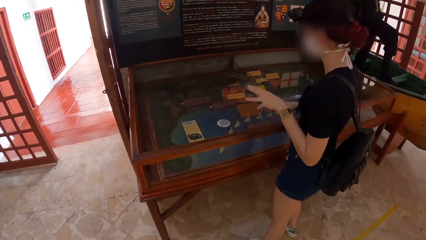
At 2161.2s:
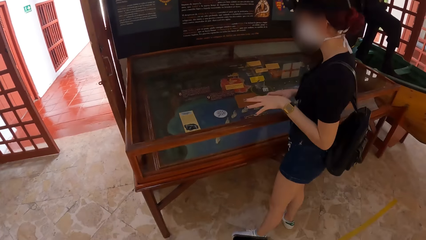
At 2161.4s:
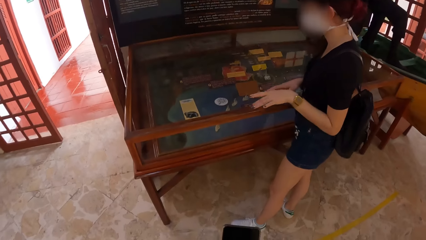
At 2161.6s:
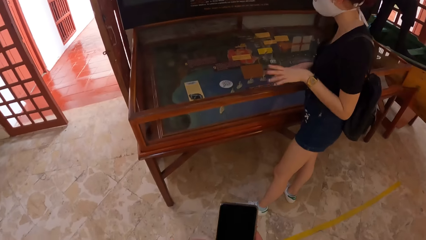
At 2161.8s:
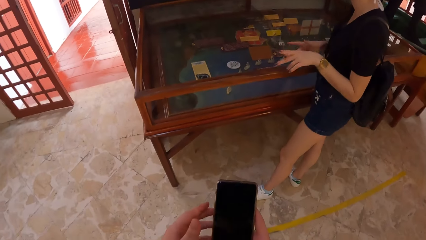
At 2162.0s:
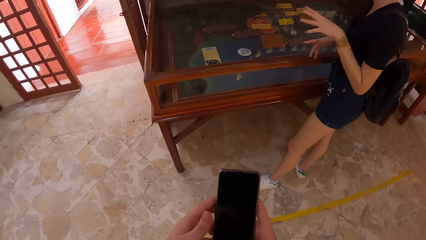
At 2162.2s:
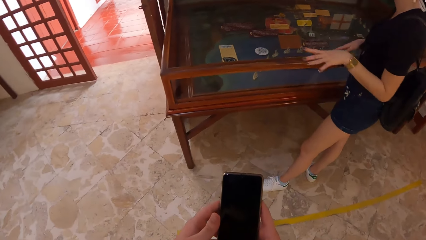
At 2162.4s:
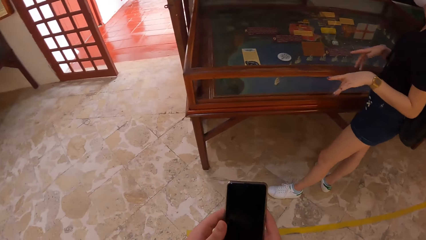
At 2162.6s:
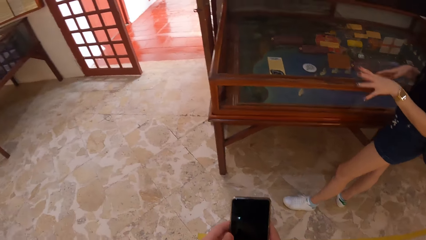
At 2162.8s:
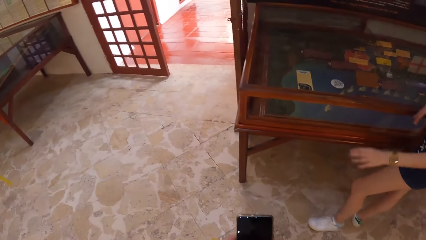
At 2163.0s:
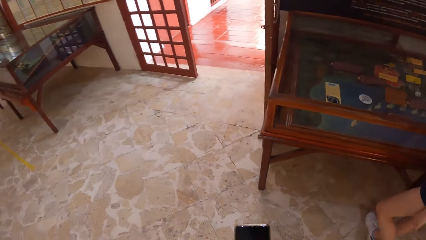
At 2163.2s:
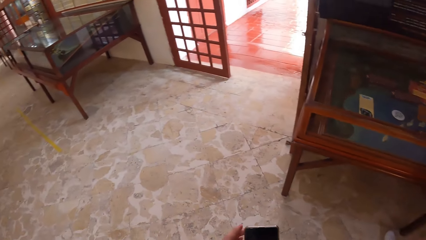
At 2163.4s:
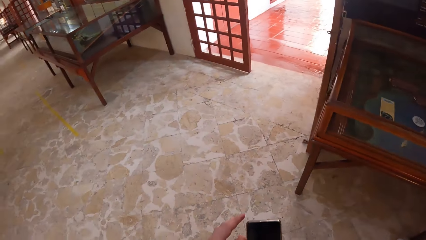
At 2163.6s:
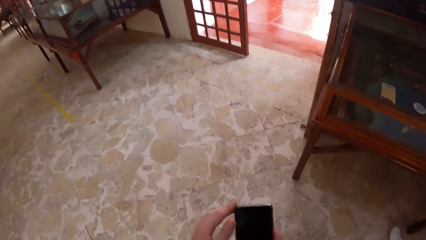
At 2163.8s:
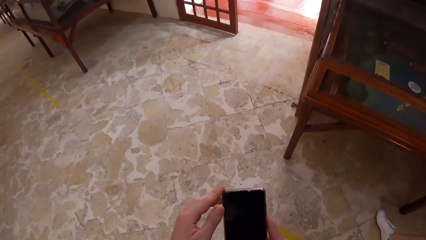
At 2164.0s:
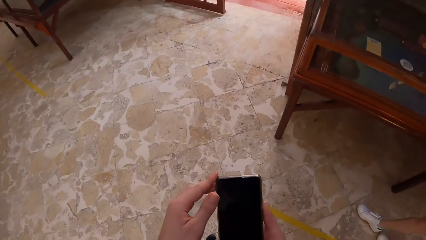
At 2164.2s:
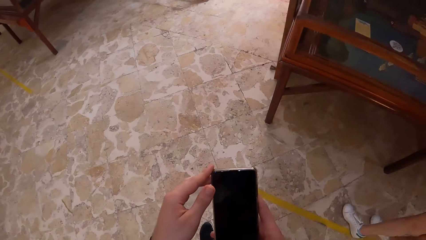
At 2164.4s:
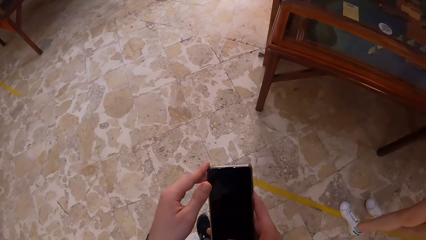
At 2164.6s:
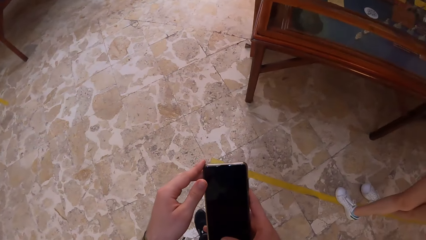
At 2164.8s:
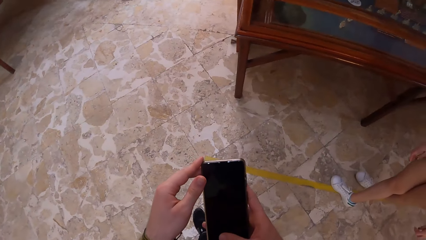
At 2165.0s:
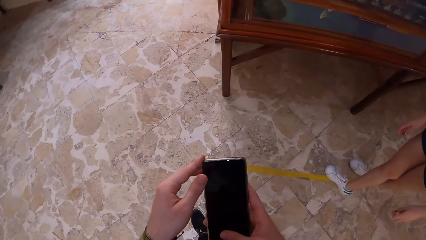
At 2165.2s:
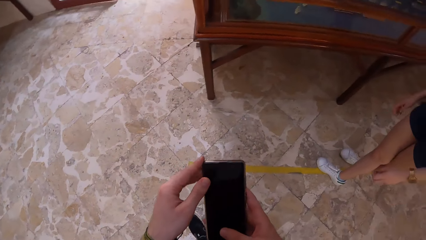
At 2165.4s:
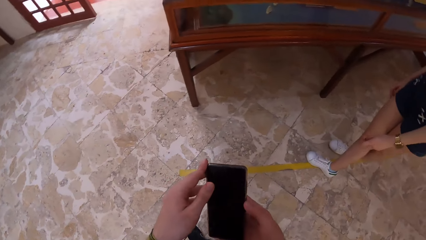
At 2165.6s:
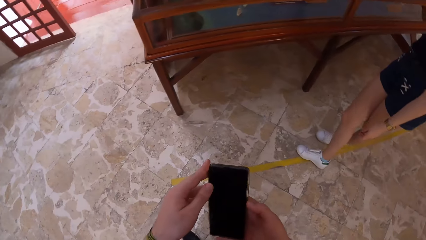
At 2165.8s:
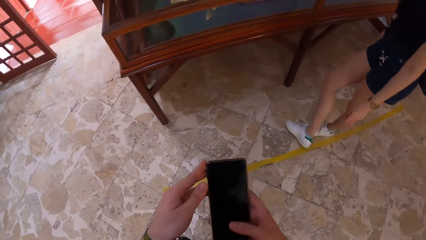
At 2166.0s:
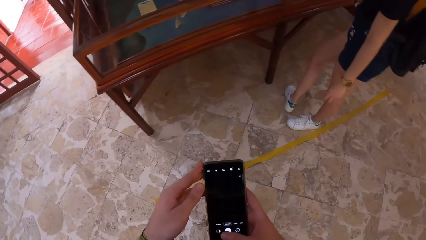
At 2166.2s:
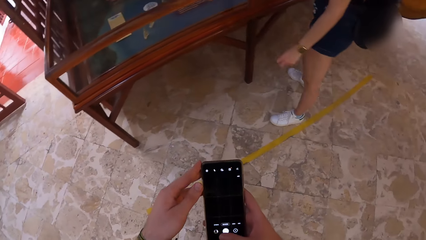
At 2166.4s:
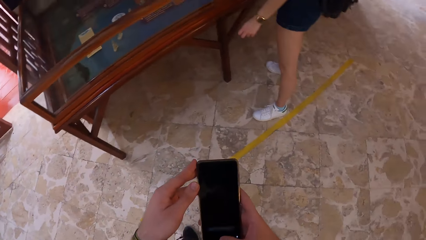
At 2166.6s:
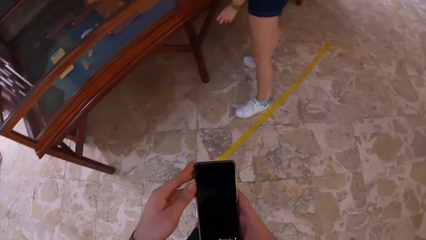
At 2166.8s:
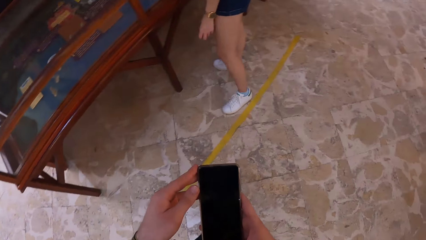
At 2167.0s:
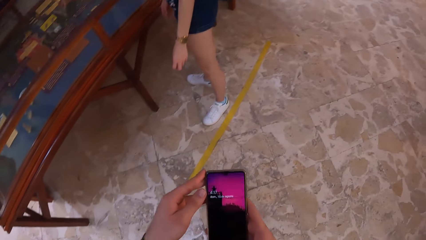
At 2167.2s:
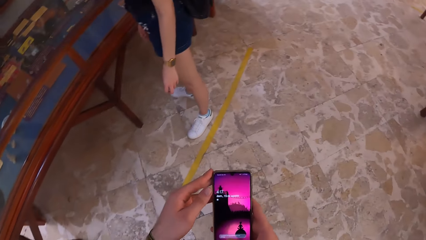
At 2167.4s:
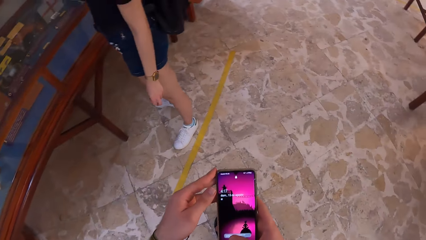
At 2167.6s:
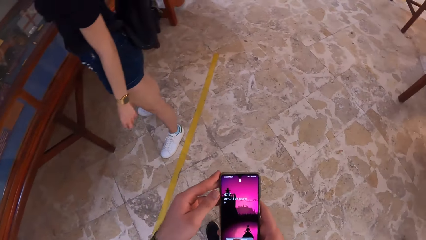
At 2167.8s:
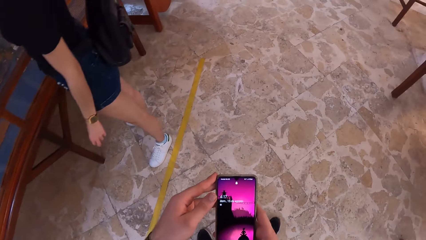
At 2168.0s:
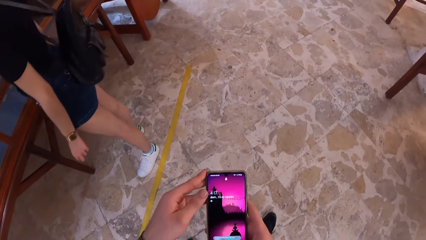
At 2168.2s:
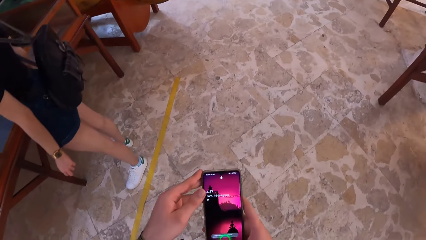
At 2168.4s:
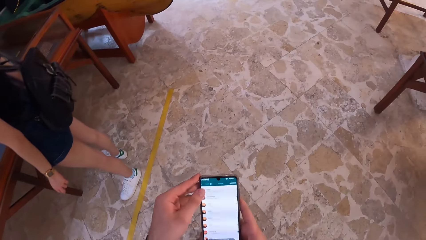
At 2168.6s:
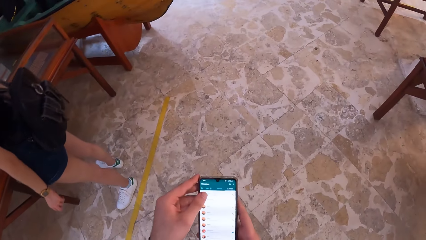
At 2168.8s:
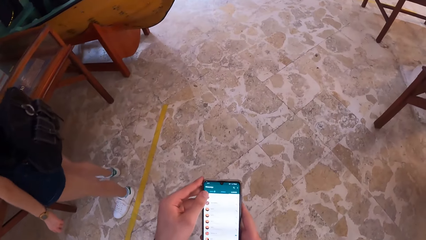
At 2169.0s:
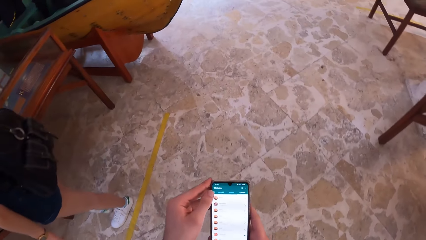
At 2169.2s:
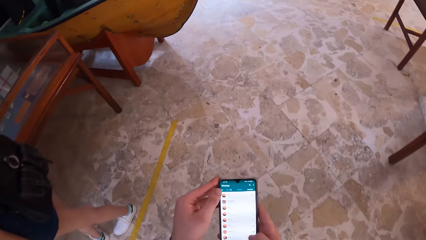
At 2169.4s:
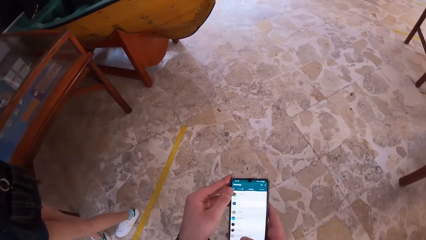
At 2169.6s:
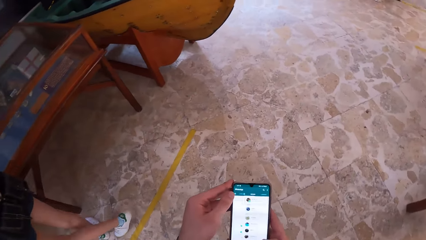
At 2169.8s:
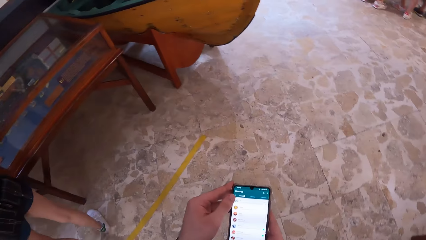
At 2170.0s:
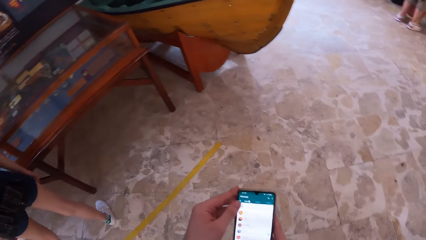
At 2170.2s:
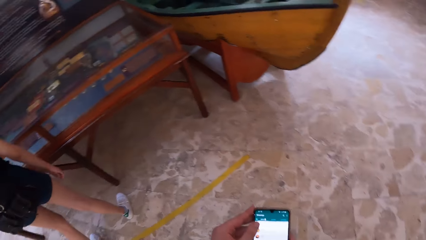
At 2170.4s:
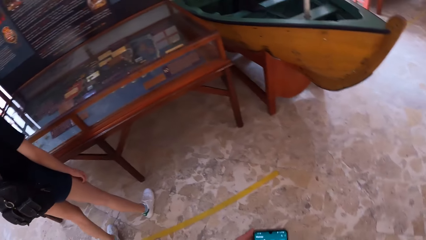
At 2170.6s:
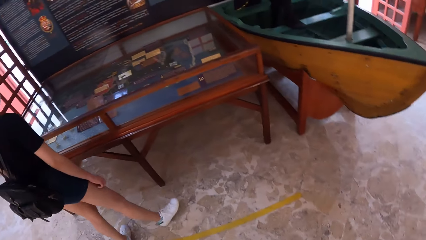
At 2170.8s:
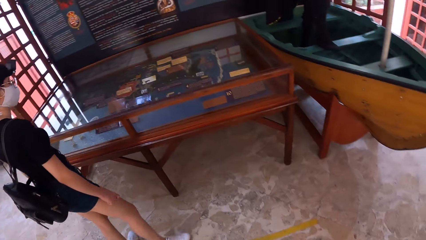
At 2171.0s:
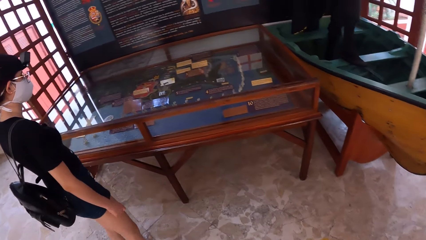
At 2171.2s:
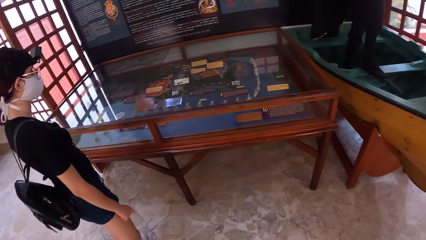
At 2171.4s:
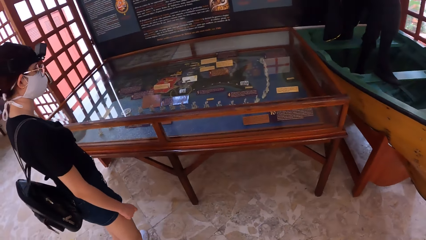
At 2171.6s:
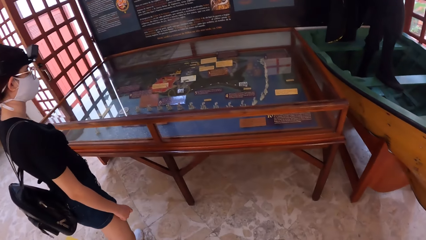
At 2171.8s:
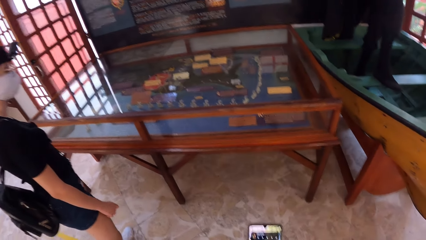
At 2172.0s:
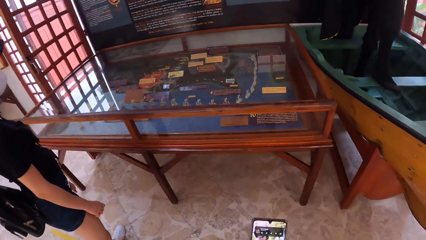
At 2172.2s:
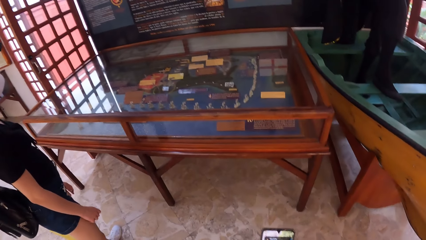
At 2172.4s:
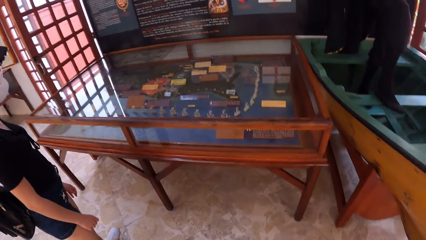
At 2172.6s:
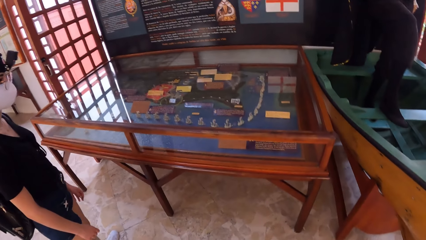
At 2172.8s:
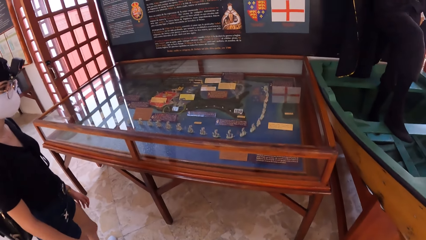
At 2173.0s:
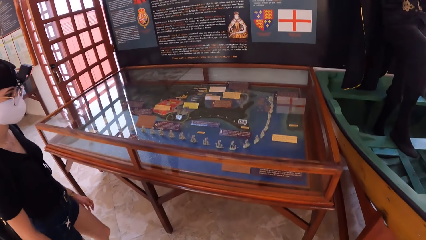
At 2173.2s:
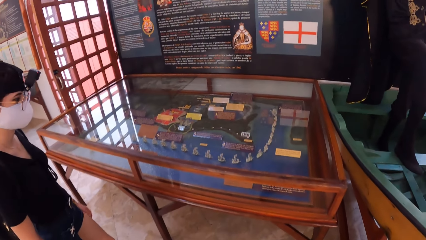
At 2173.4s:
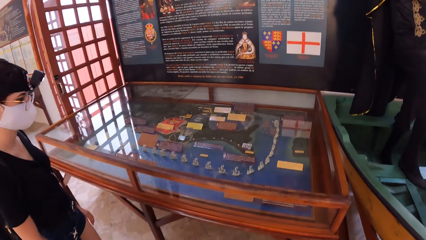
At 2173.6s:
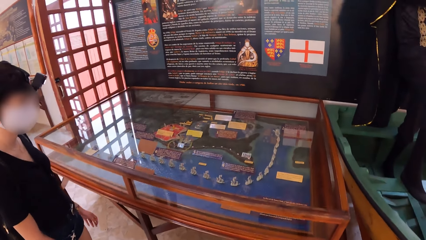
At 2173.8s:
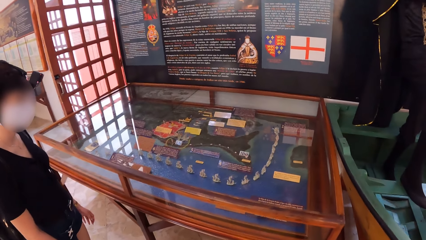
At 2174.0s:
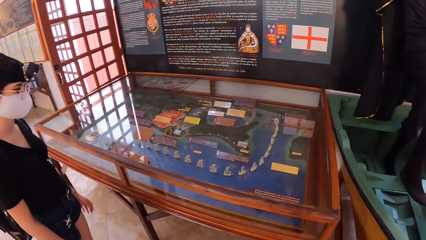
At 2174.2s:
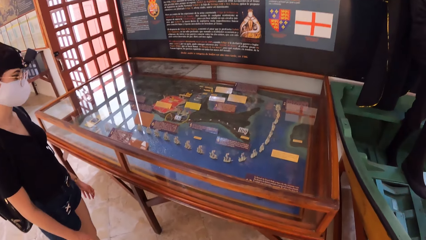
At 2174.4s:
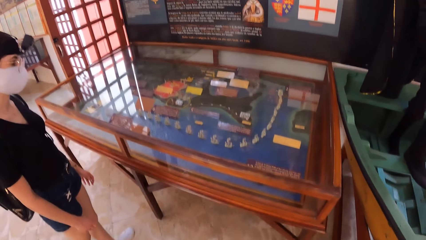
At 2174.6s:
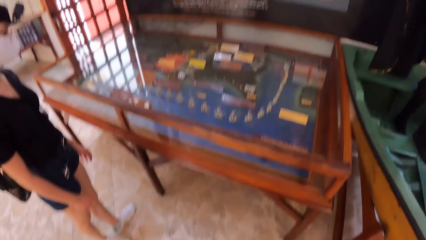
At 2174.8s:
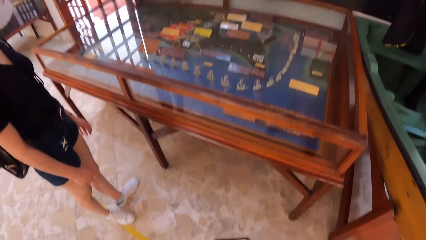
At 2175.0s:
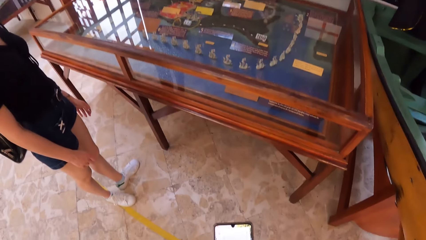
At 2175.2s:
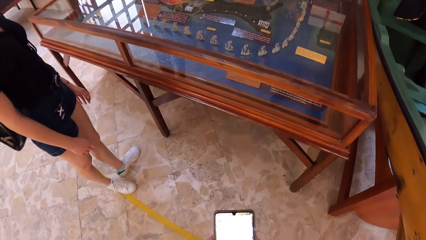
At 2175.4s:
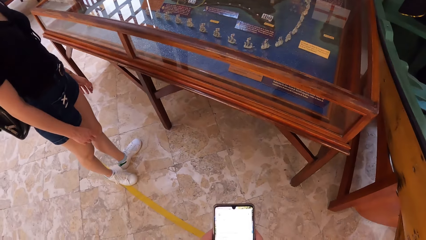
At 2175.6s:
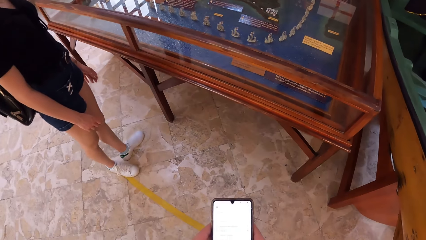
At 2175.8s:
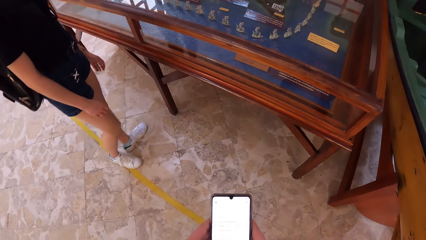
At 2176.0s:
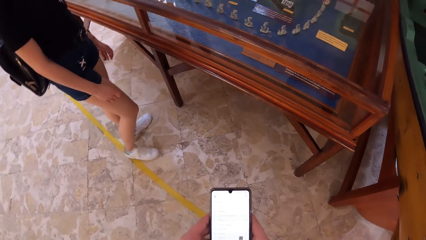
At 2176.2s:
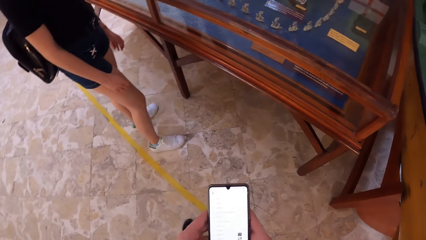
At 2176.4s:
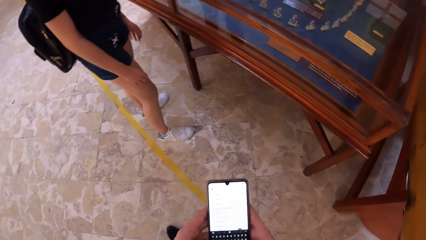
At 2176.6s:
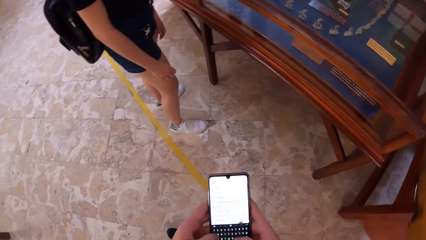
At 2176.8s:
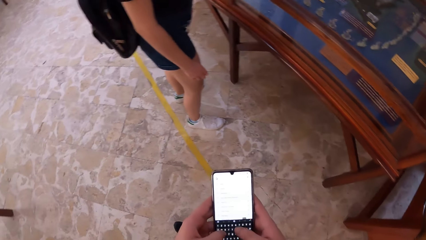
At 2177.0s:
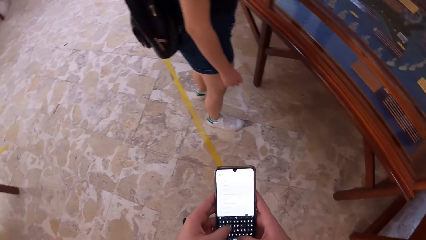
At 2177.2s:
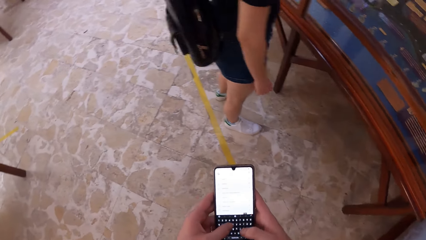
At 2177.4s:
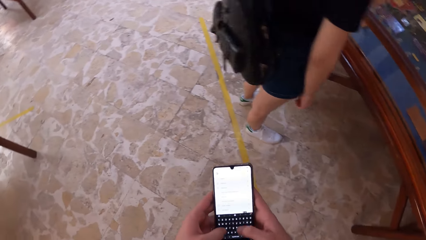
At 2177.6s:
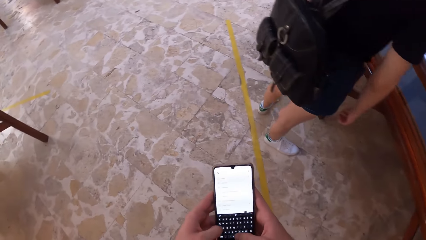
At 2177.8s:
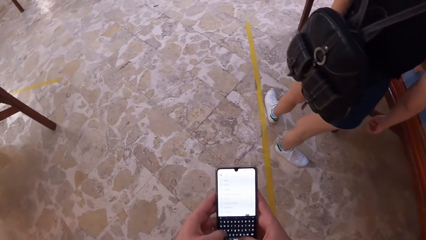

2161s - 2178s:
A person interacts with the camera wearer. The camera wearer holds a phone. She turns on the phone. She operates the phone. She looks around. She holds the phone. She looks at a glass cage. She operates her phone with her hands.
